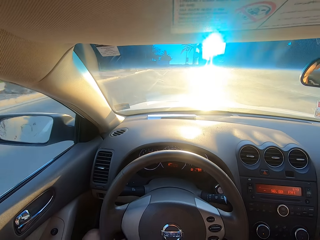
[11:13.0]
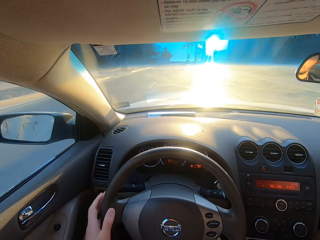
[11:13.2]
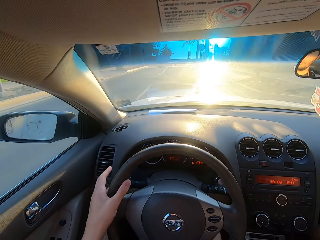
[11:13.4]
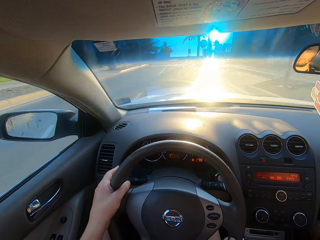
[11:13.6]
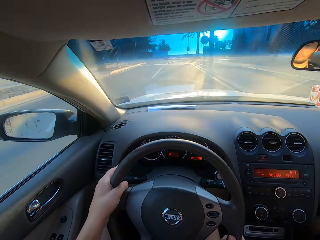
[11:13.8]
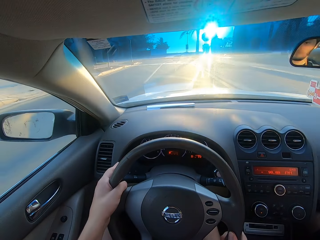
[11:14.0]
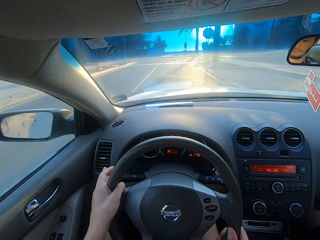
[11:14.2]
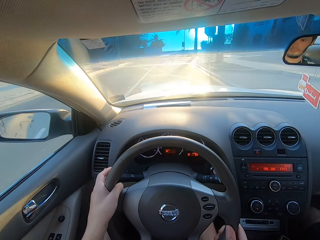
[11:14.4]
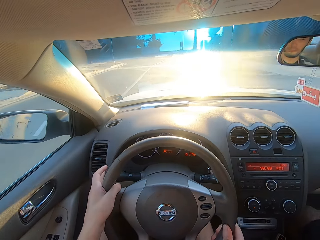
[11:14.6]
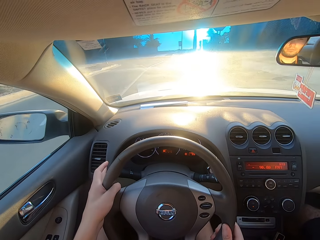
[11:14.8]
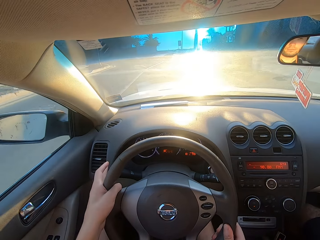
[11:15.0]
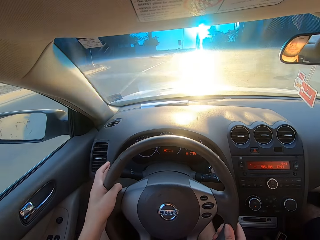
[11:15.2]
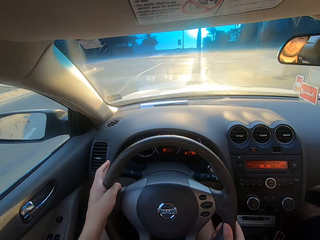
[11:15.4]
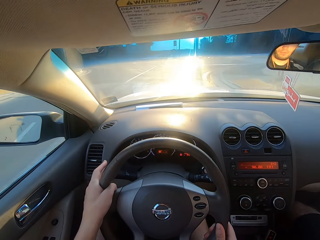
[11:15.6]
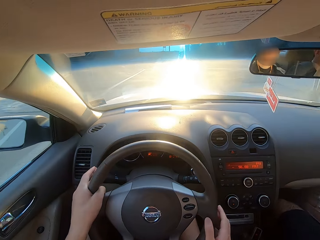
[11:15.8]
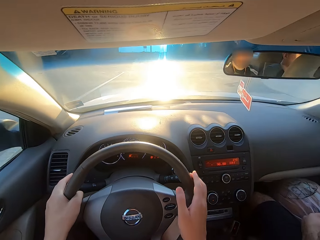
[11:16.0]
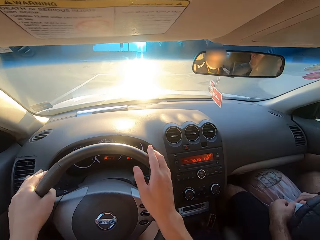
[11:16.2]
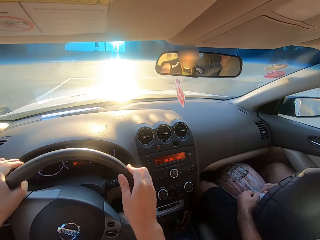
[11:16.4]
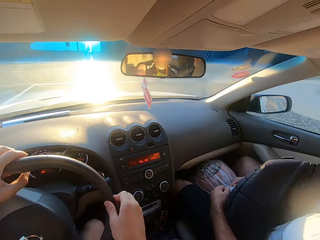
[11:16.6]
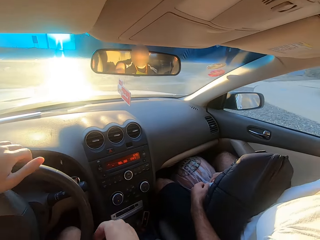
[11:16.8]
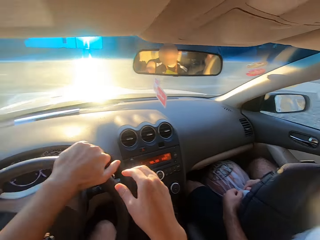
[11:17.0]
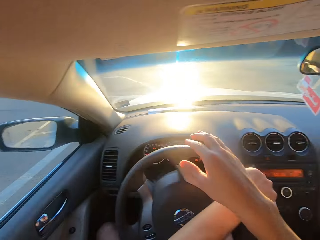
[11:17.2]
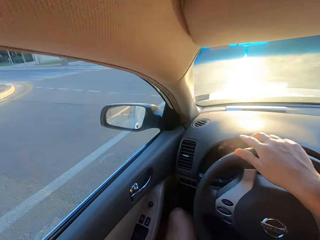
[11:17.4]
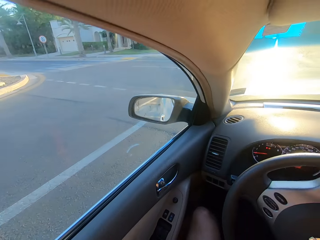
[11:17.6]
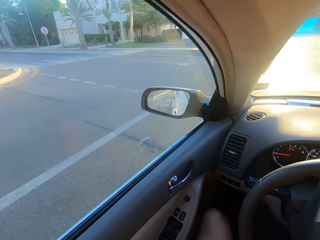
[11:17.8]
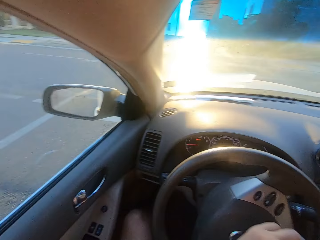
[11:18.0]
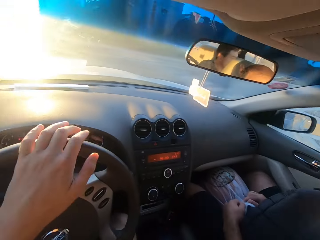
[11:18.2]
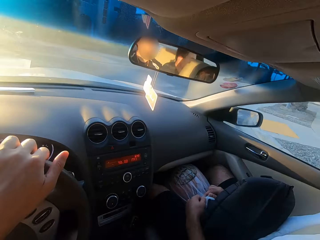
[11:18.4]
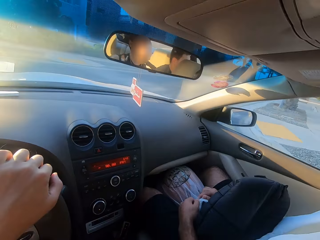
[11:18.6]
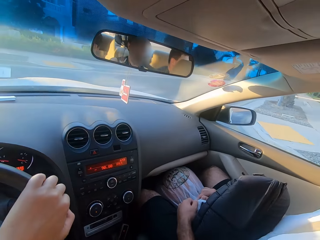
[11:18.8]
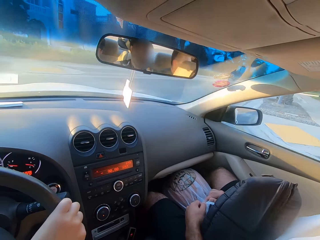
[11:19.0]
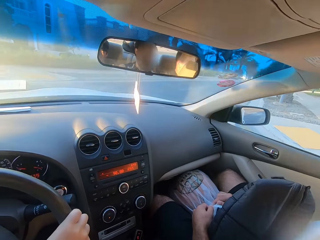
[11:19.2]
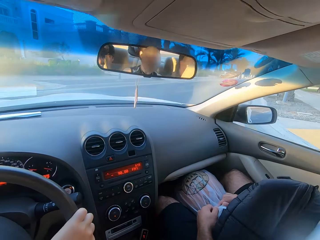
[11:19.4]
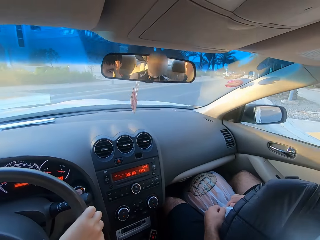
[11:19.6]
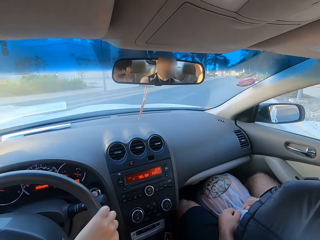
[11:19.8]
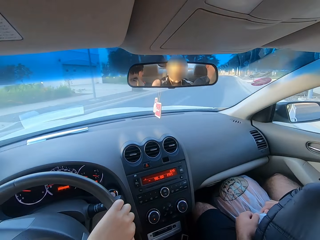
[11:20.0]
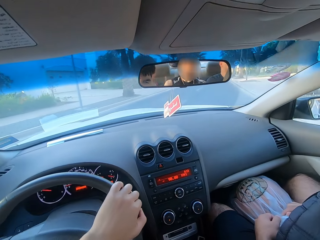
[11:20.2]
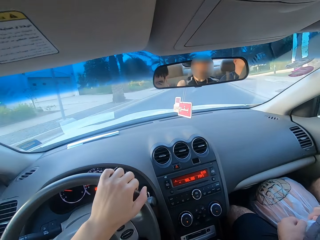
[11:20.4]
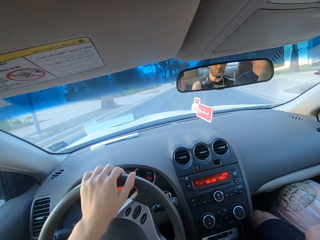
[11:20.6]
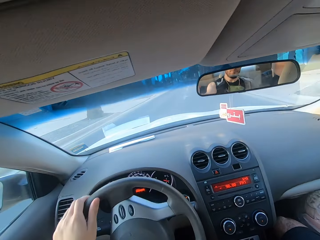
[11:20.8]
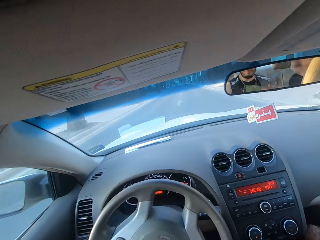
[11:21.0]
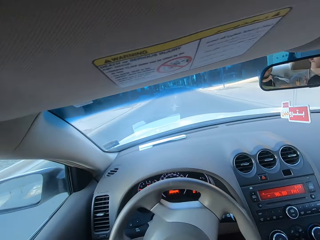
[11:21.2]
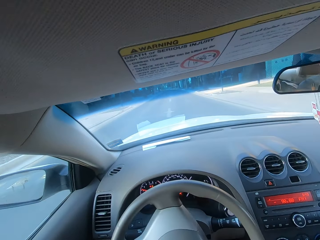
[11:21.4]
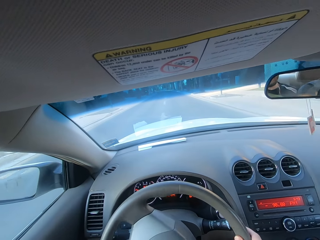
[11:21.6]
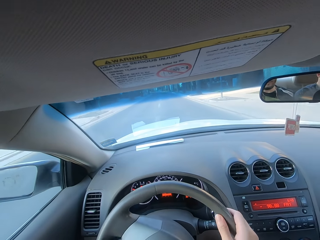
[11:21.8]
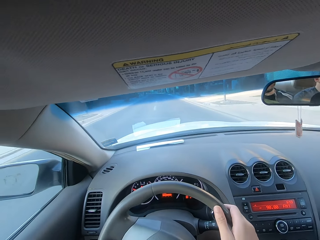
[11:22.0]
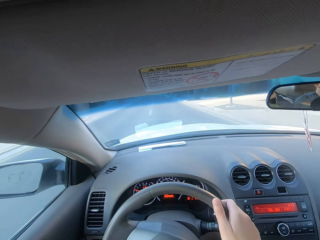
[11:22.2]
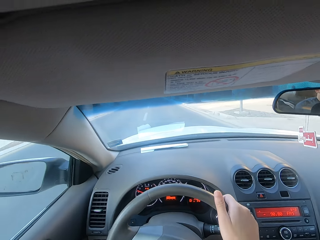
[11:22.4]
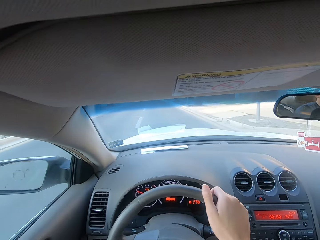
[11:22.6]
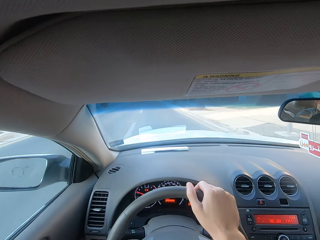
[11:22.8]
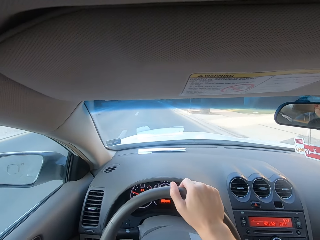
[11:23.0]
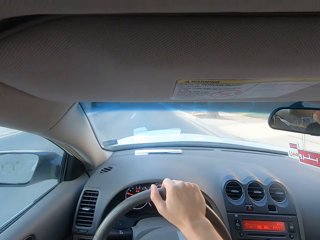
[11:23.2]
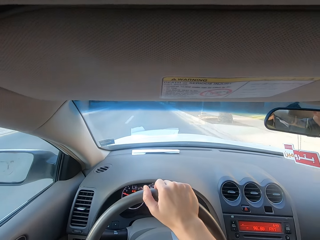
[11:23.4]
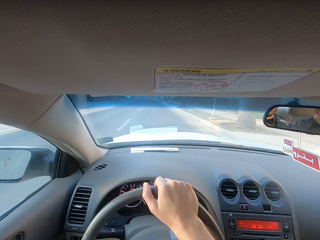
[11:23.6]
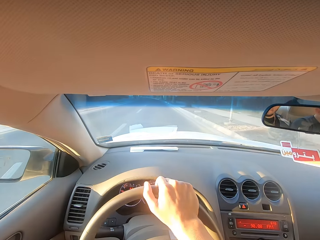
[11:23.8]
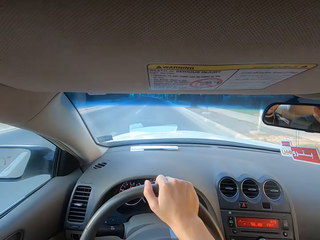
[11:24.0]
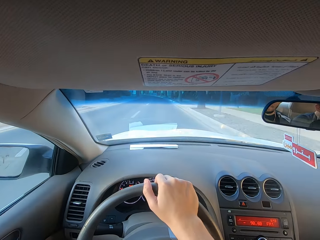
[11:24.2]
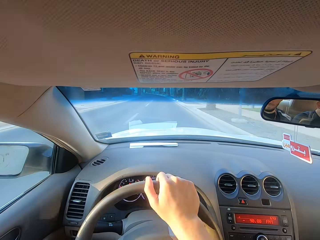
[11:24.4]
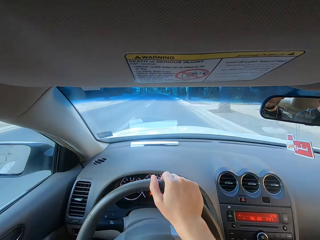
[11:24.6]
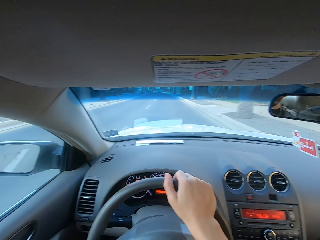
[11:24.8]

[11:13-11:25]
The camera wearer drives the car and touches the turning signal. They drive the car and turn the steering wheel. They drive the car and look around.

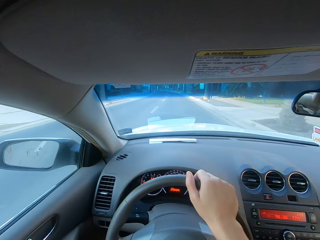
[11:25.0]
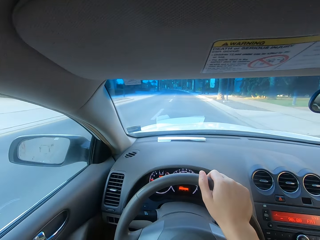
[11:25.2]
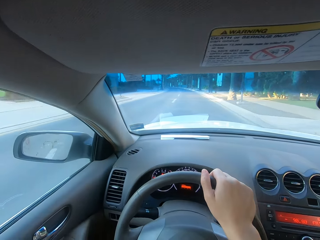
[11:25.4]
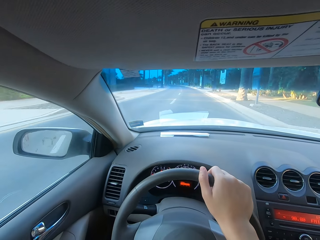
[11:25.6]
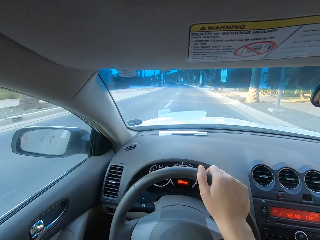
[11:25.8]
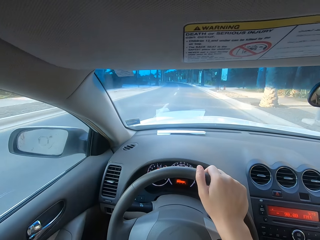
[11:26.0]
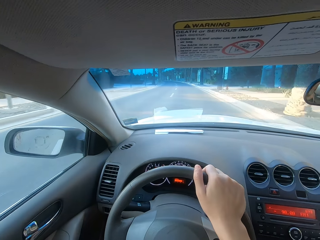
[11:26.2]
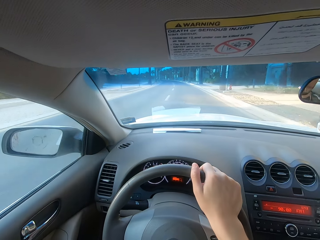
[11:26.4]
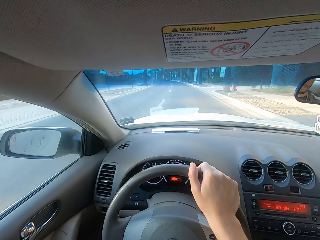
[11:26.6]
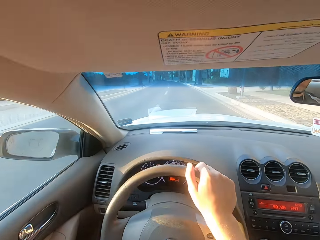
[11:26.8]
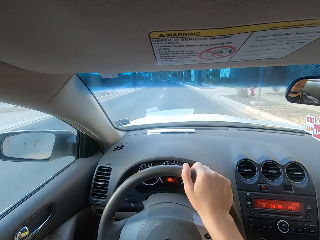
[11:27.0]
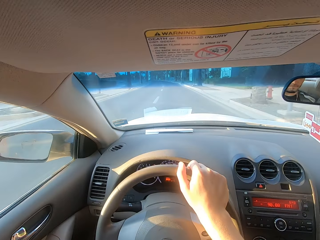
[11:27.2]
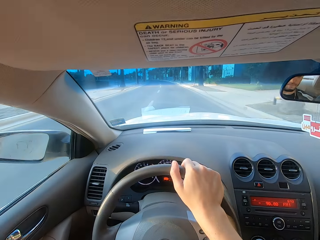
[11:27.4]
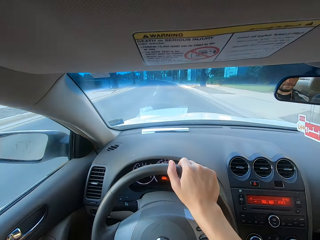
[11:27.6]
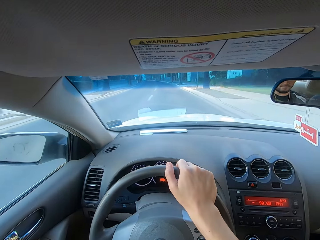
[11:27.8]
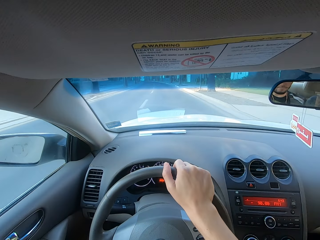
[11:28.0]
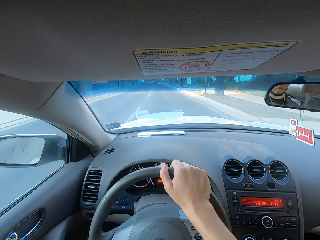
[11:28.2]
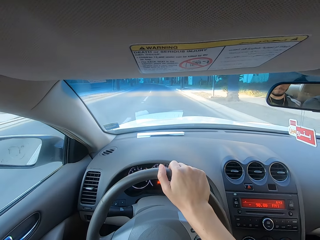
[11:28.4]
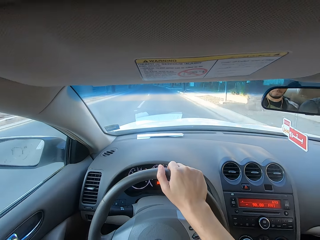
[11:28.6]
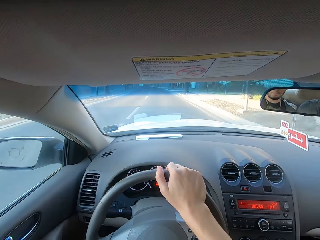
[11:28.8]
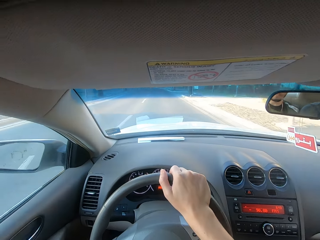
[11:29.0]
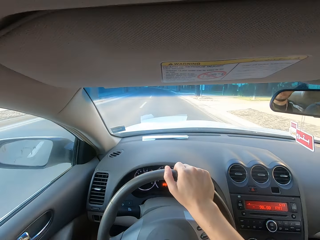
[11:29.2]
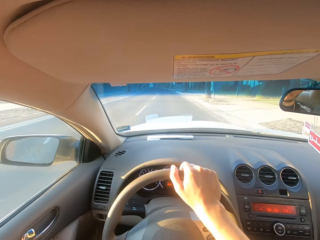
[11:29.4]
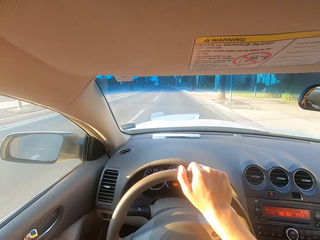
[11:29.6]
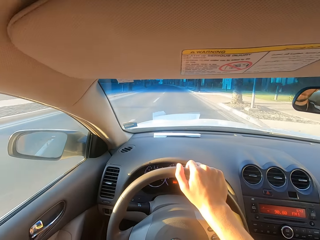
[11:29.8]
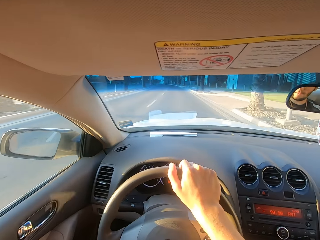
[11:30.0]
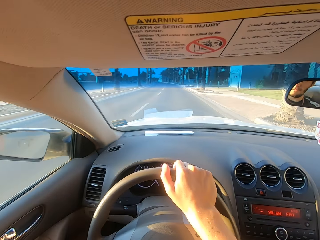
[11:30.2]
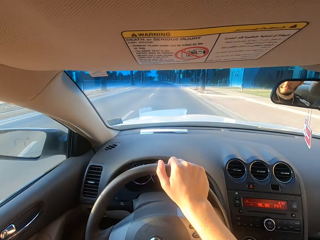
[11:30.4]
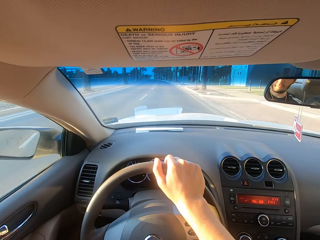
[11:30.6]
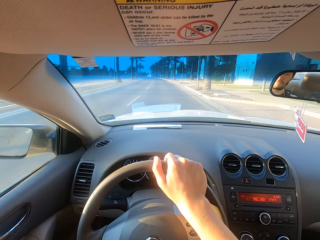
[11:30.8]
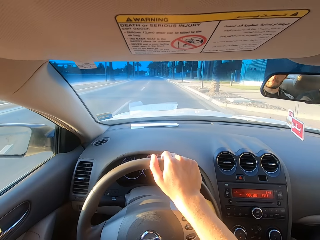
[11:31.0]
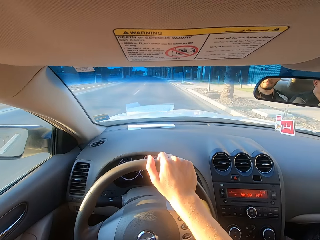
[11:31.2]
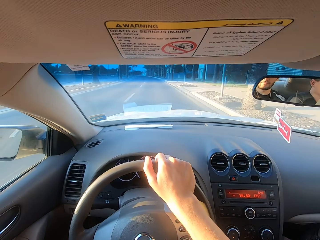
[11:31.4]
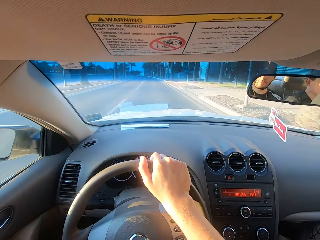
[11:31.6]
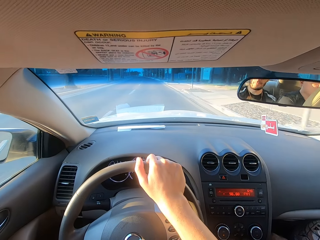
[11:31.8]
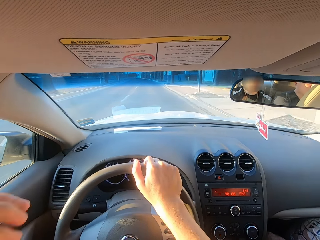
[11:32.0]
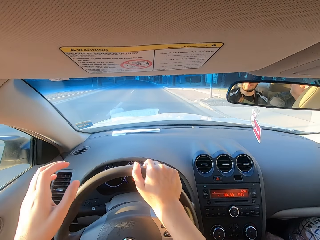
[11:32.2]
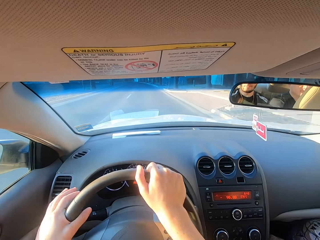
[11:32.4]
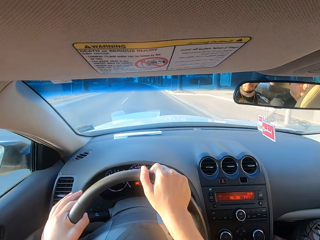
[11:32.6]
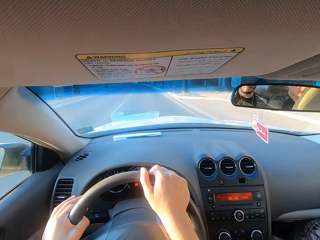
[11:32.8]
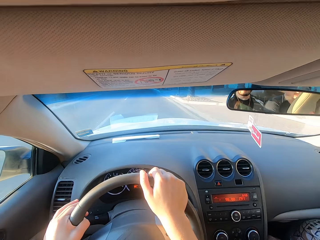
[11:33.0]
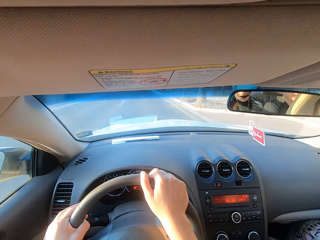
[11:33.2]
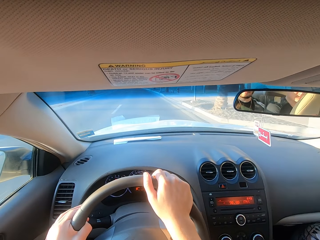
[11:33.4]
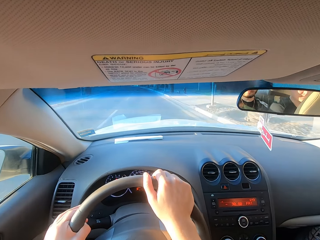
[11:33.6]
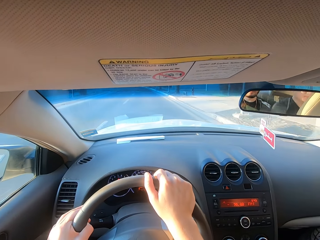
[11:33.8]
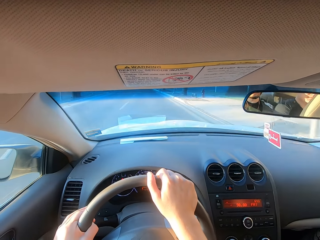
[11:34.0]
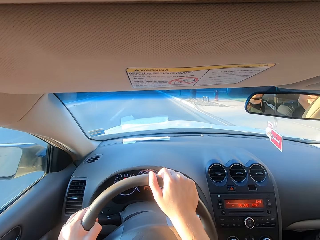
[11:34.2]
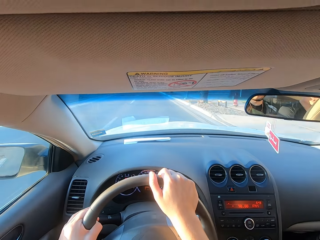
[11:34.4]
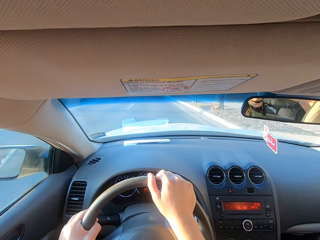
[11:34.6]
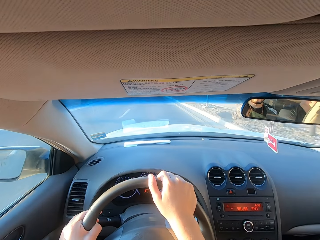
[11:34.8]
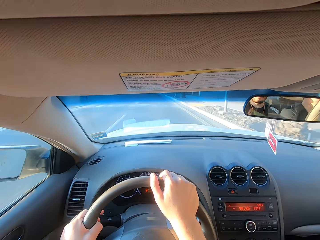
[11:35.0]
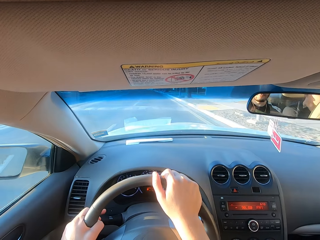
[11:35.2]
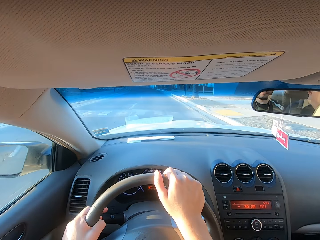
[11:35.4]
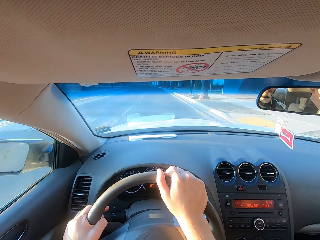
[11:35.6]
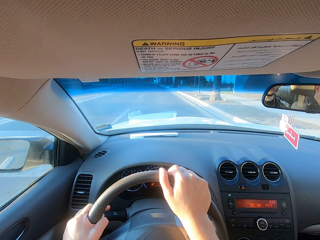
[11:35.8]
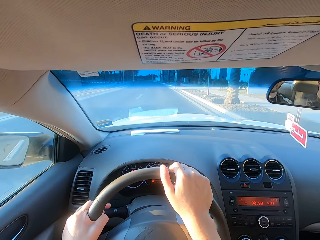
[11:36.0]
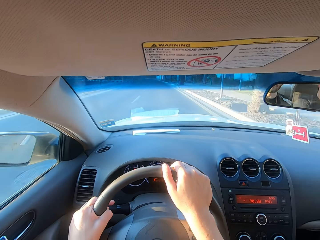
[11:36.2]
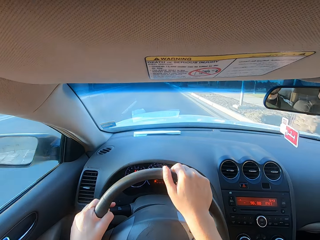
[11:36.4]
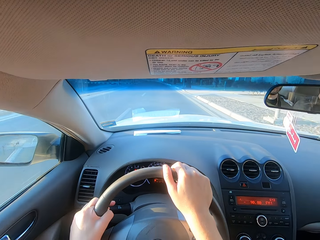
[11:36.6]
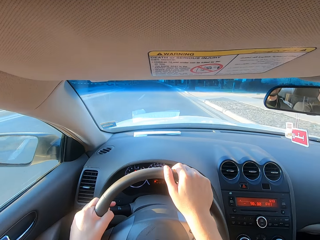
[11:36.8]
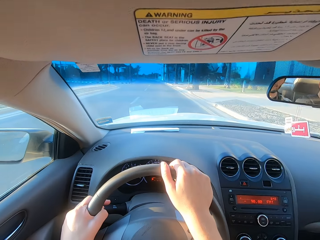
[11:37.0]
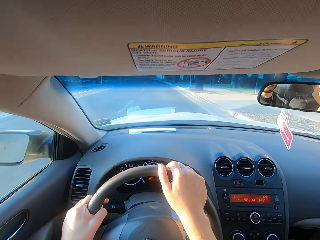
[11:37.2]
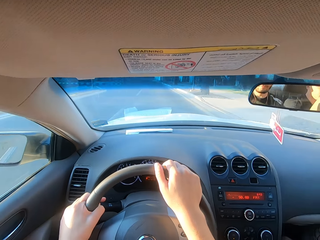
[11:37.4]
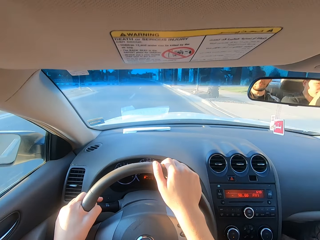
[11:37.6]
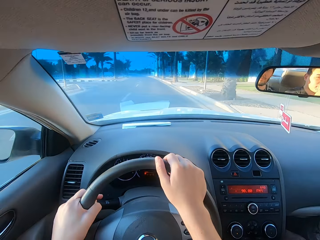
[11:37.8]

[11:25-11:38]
The camera wearer drives the car and holds the steering wheel.
